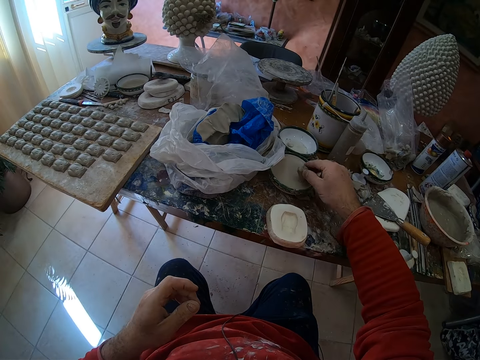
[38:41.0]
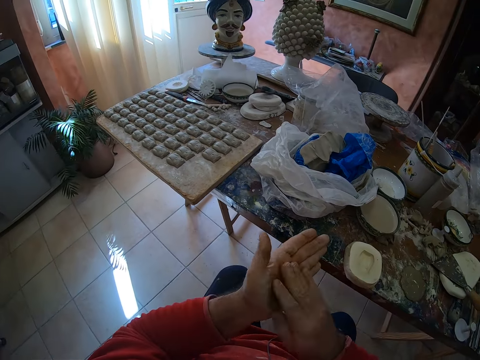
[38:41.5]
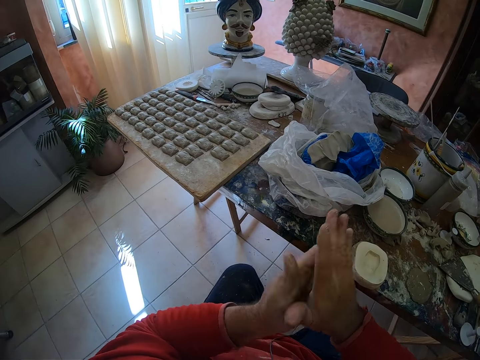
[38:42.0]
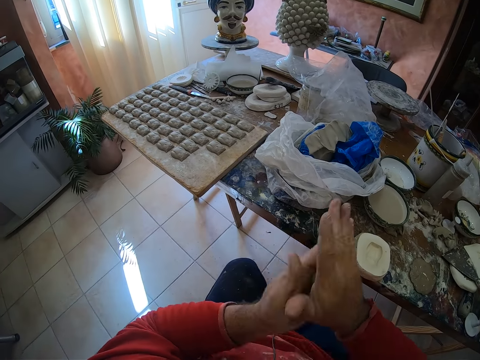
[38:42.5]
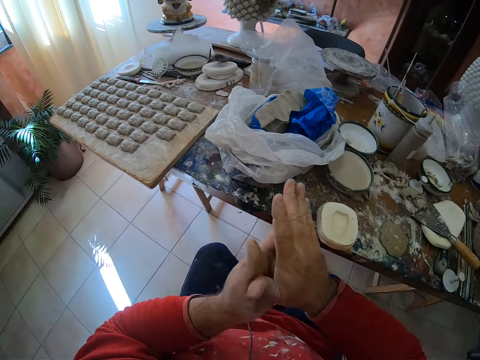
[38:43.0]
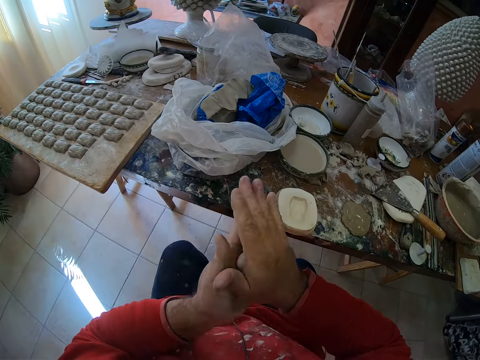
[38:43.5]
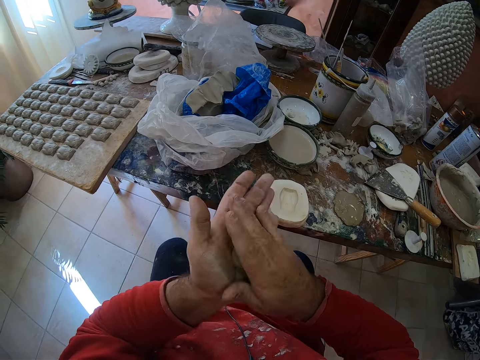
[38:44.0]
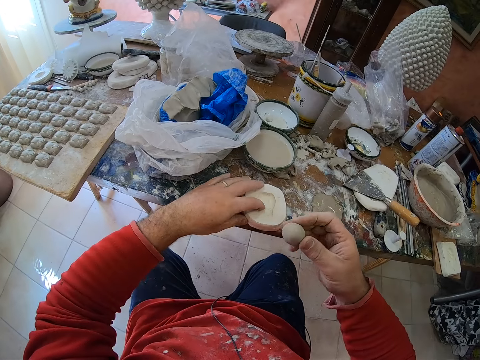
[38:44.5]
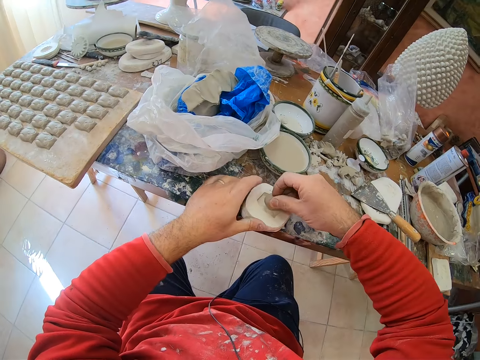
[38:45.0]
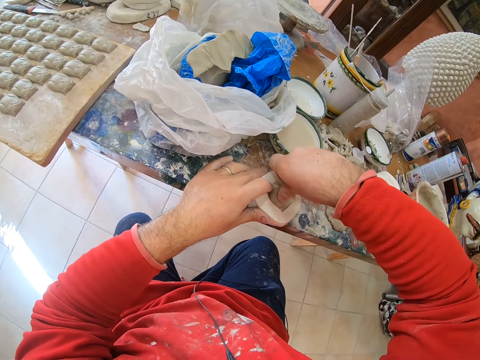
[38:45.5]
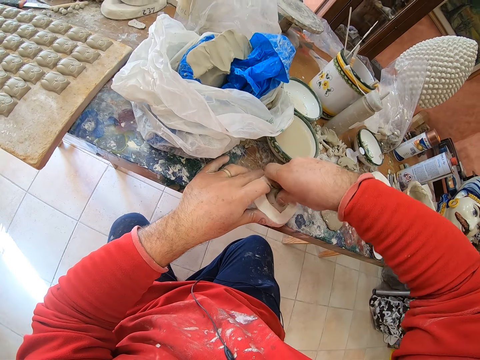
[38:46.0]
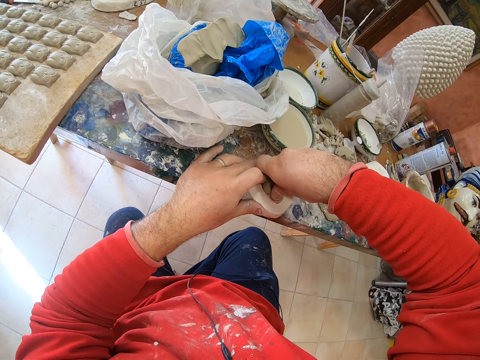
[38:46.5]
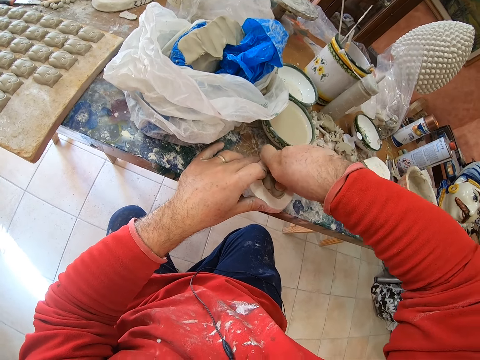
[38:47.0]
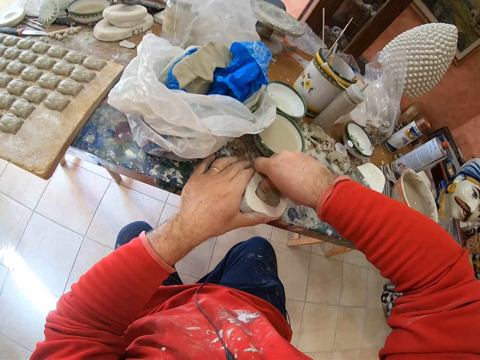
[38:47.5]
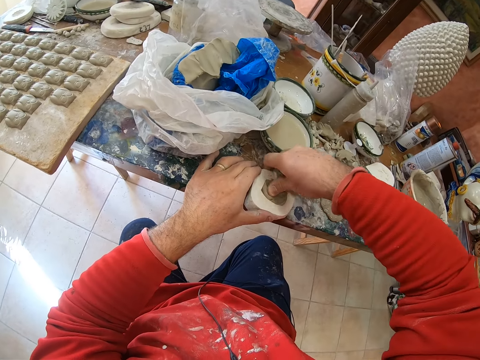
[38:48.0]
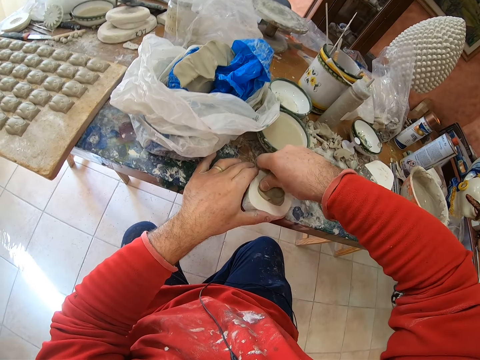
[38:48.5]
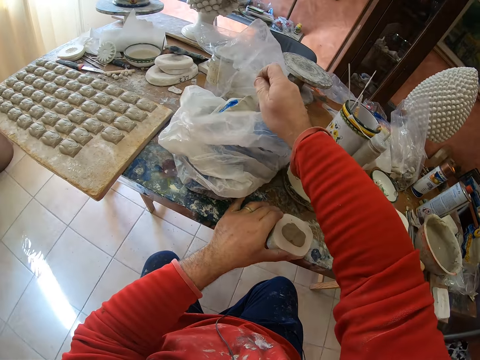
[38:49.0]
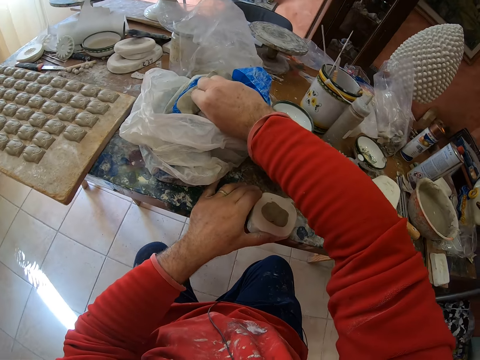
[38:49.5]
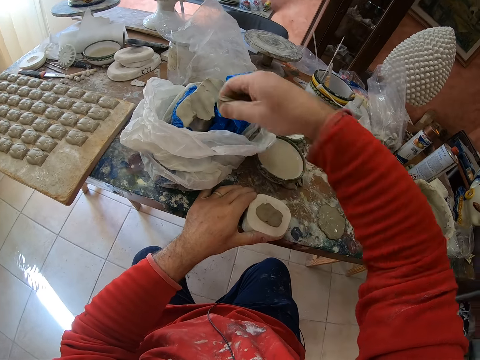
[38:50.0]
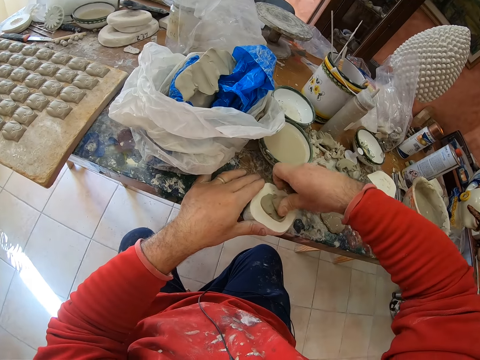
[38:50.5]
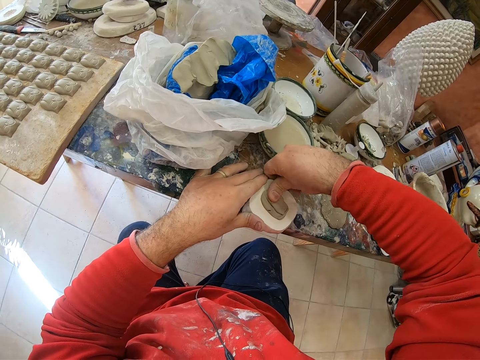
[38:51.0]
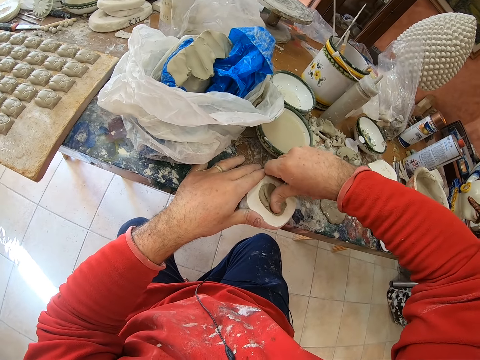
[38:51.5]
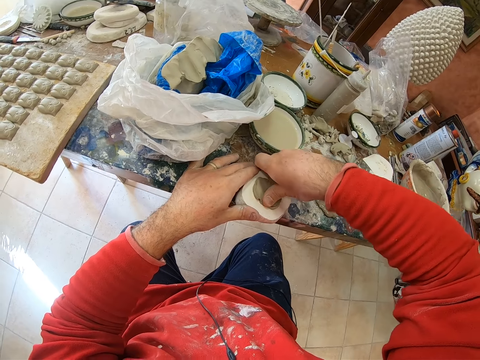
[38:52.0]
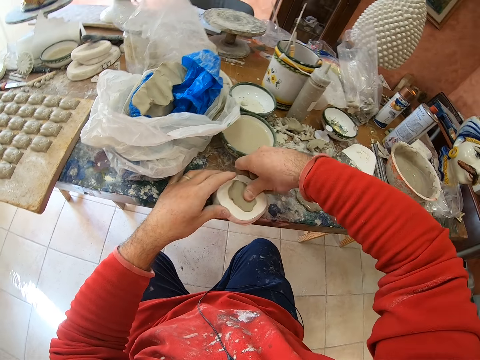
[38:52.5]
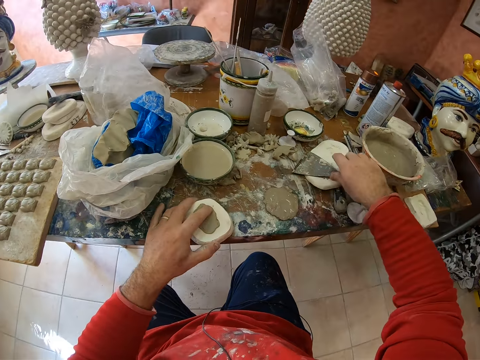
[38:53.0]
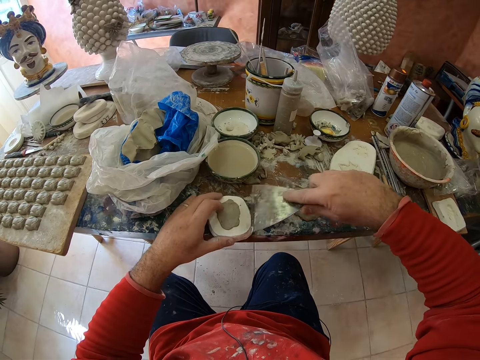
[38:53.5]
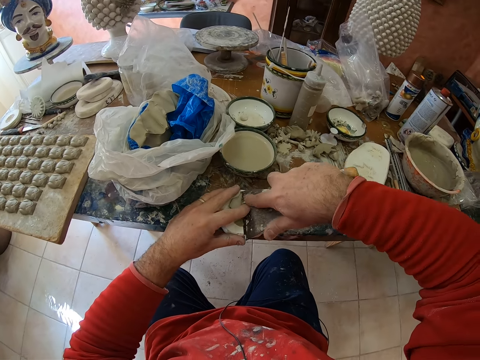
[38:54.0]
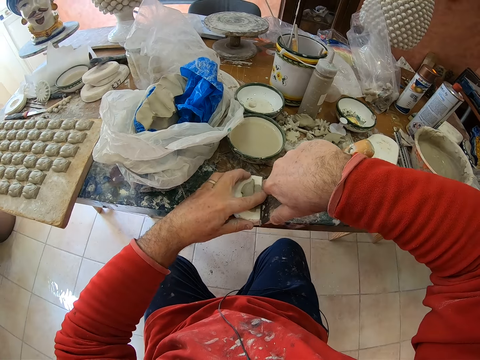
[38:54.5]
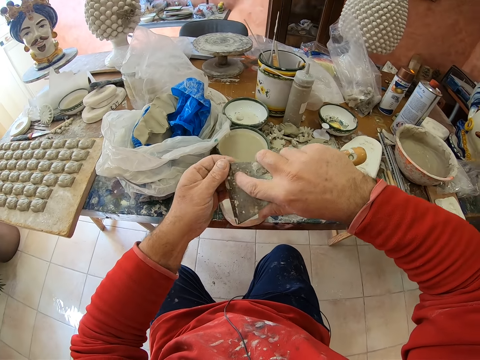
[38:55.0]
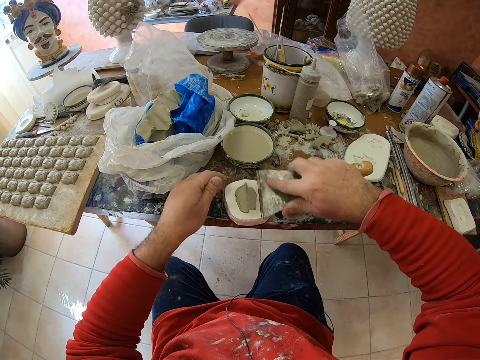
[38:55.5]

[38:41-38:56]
The camera wearer dips the clay mold into water. He rolls the clay mold in his hands. He presses the clay mold on the mold shaper. He takes a pinch of clay mold from a paper bag. He presses the clay mold on the mold shaper. He picks up the scraper on the table. He scrapes off excess clay on the mold shaper with the scraper.

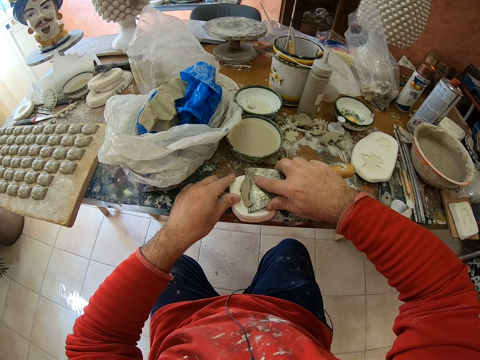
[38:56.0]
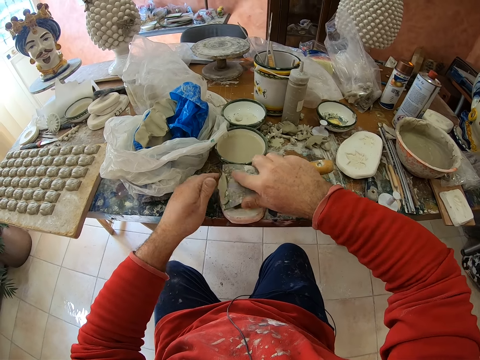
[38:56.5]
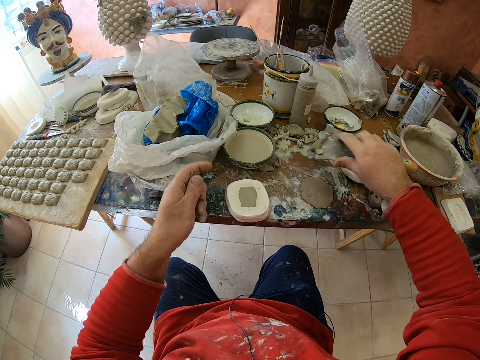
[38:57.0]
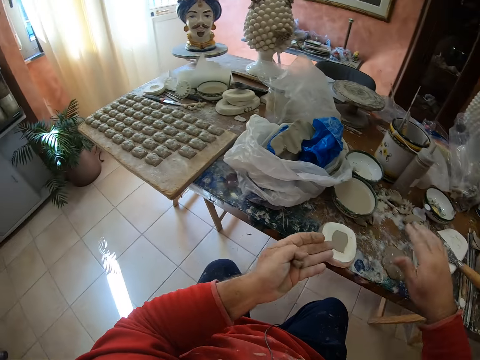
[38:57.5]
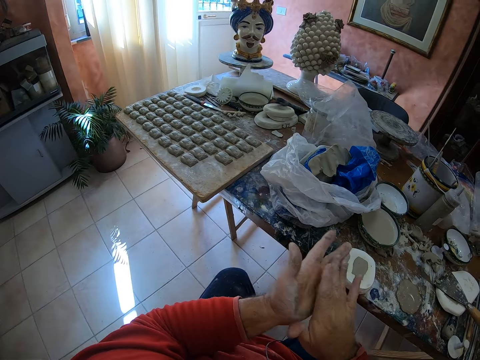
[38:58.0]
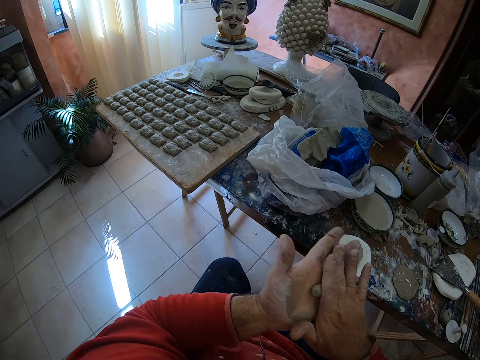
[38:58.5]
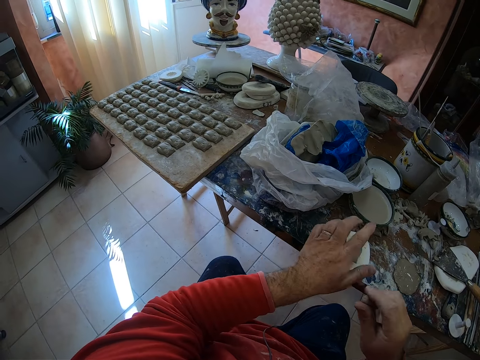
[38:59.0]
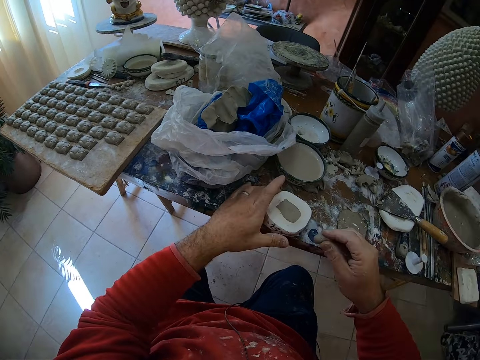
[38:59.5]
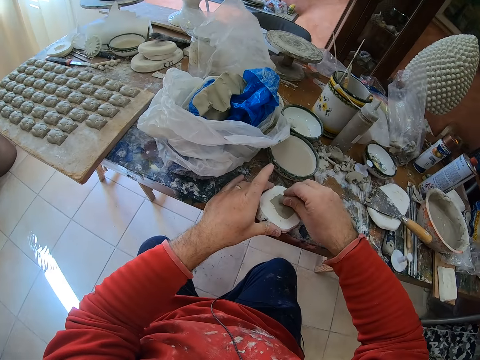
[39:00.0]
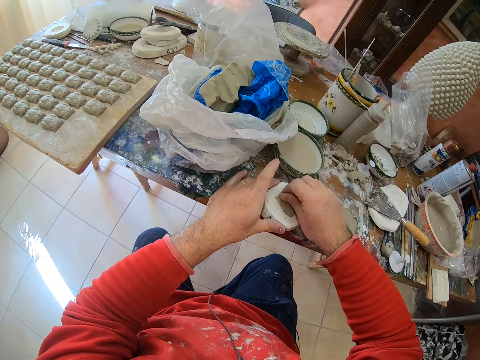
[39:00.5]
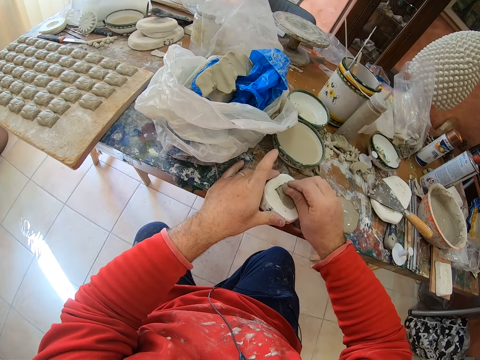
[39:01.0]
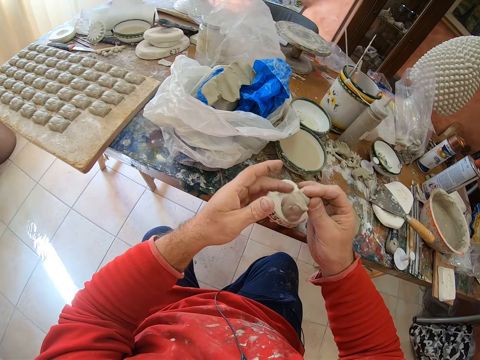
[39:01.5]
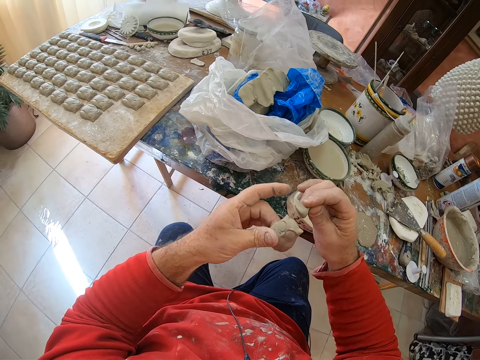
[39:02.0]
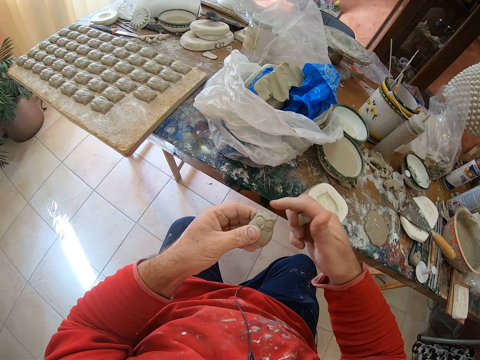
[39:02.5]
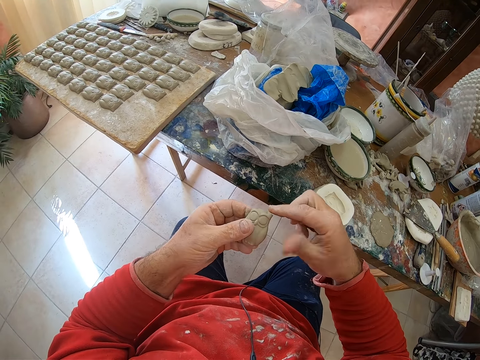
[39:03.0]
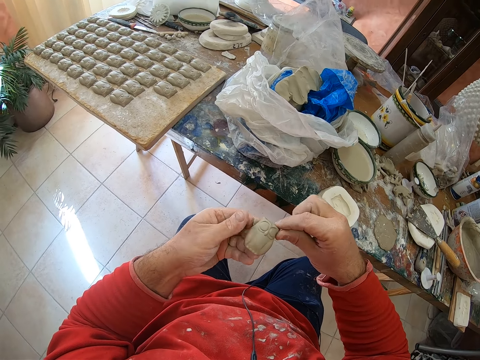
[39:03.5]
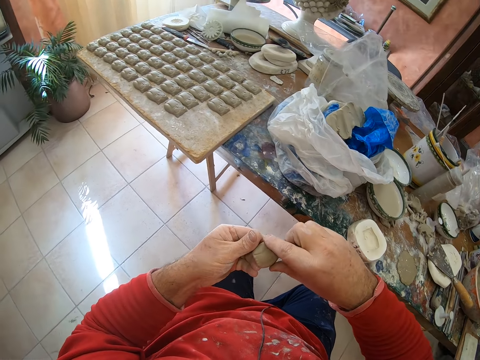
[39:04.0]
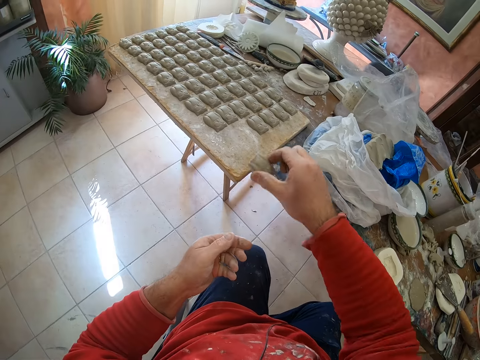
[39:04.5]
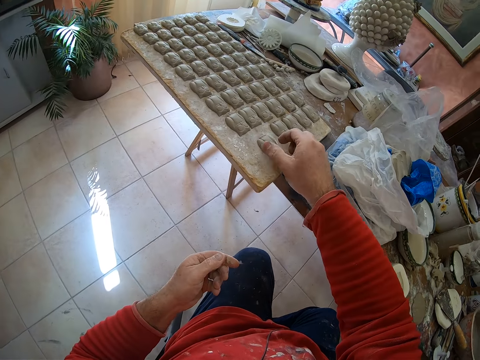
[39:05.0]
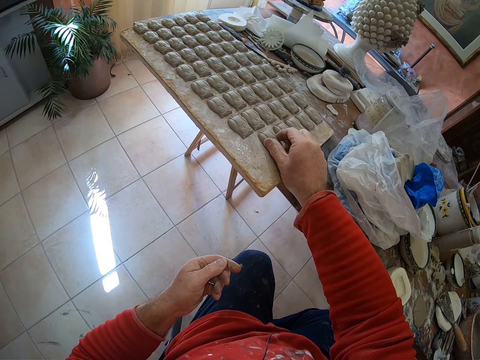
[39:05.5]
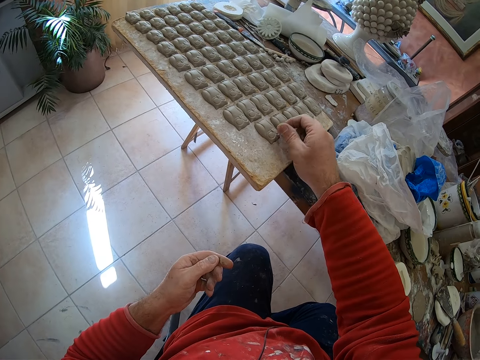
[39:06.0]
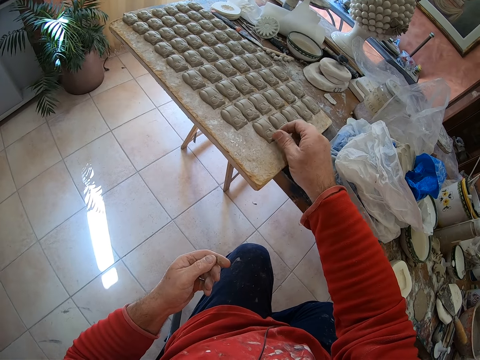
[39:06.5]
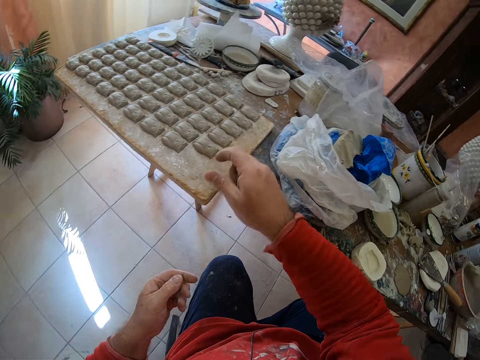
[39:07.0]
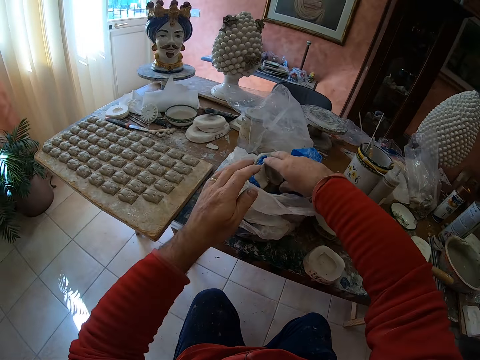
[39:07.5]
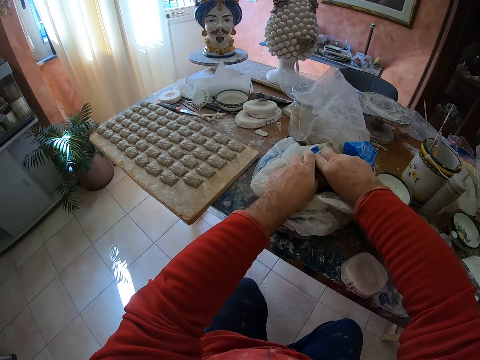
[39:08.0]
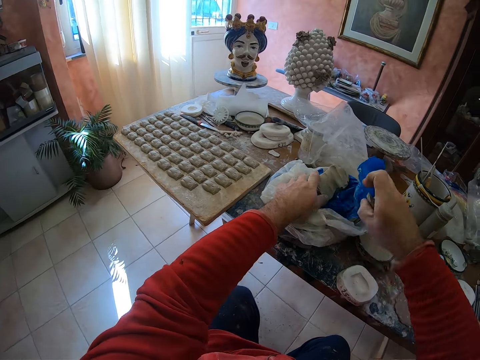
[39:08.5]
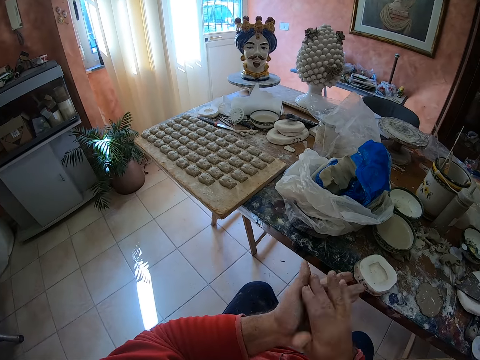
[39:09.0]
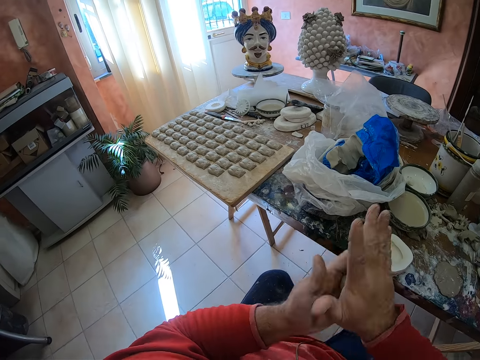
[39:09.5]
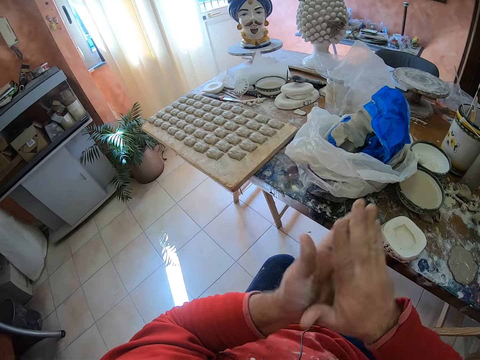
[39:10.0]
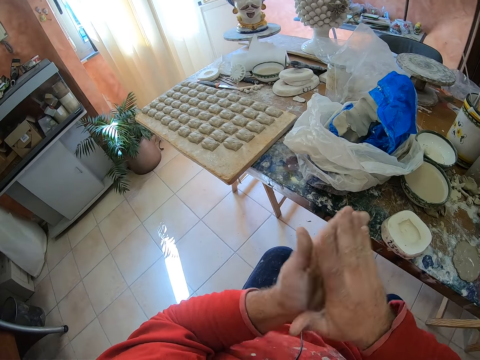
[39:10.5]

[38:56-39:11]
The camera wearer puts down the scraper on the table. He rolls the clay mold in his hands. He presses the clay mold on the mold shaper. He pulls an owl shaped clay mold from the mold shaper. He smoothens the owl mold's edges with his finger. He puts the owl clay mold on a wooden tray or board. He positions the molding on the board. He takes a pinch of clay mold from a paper bag. He rolls the clay mold in his hands.
